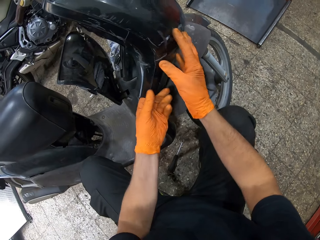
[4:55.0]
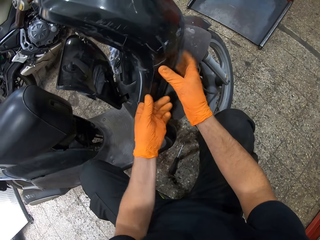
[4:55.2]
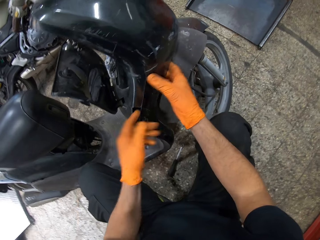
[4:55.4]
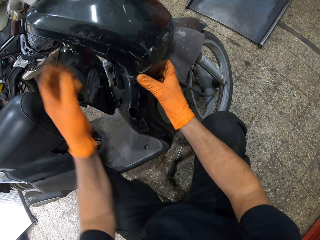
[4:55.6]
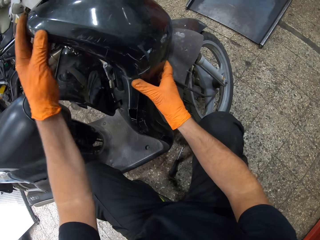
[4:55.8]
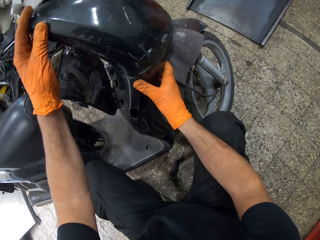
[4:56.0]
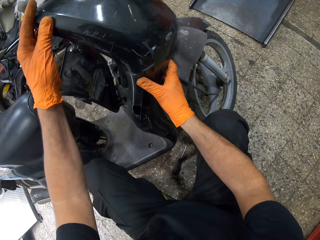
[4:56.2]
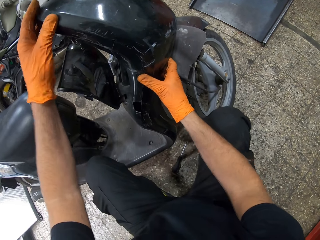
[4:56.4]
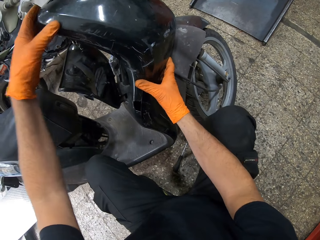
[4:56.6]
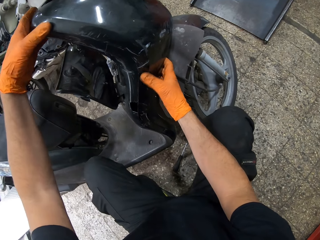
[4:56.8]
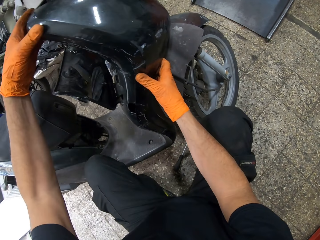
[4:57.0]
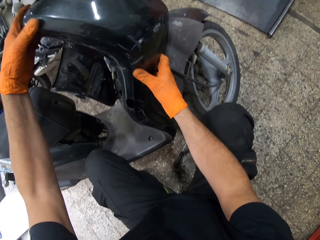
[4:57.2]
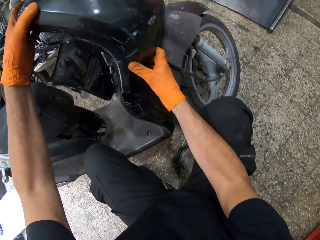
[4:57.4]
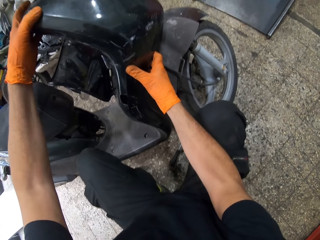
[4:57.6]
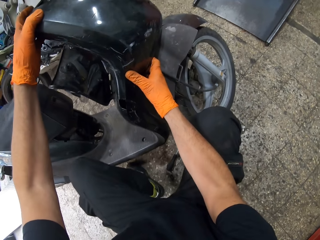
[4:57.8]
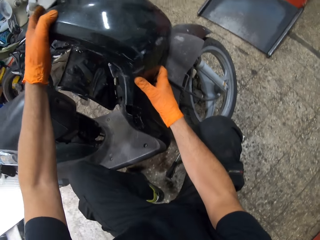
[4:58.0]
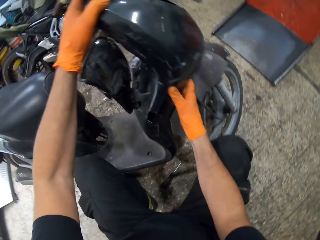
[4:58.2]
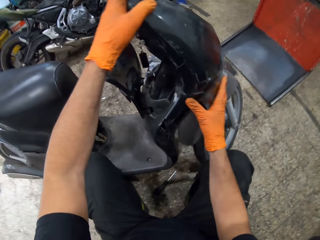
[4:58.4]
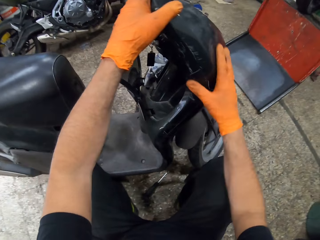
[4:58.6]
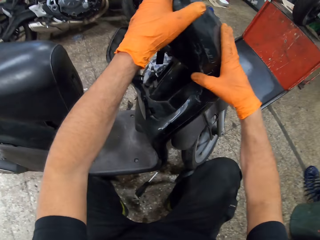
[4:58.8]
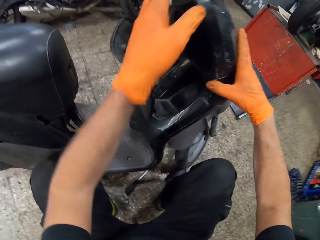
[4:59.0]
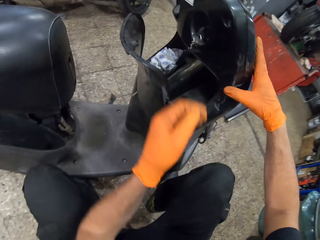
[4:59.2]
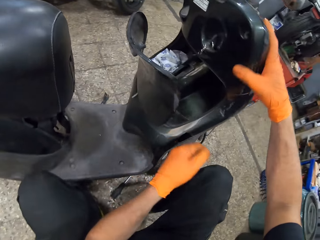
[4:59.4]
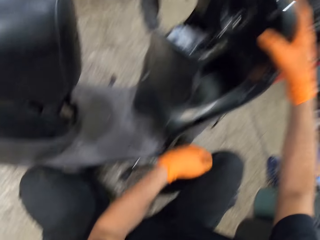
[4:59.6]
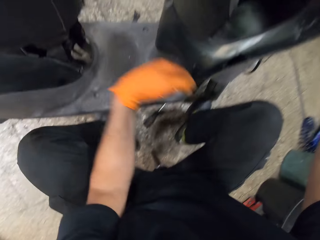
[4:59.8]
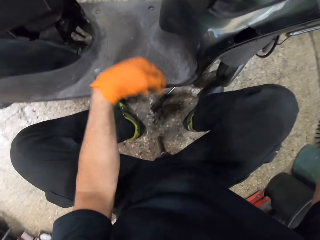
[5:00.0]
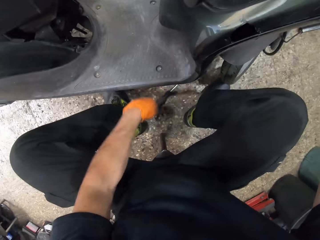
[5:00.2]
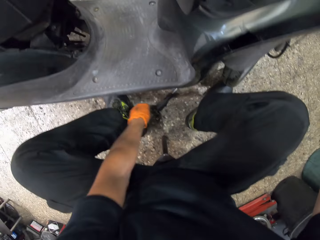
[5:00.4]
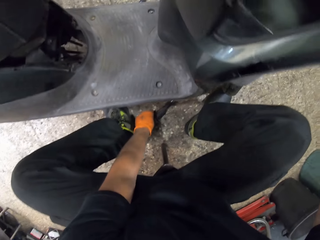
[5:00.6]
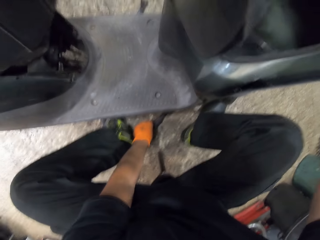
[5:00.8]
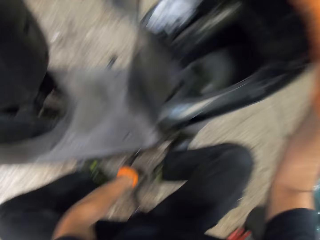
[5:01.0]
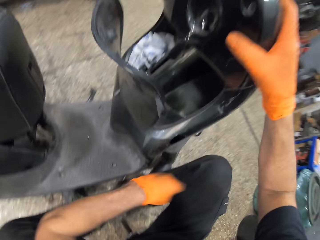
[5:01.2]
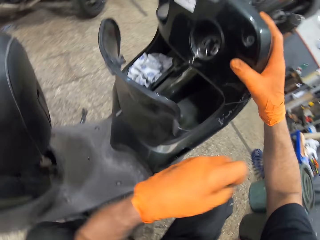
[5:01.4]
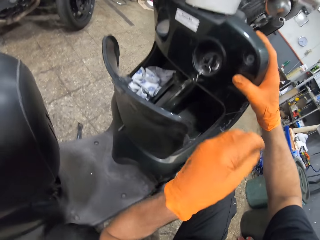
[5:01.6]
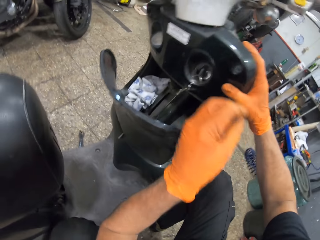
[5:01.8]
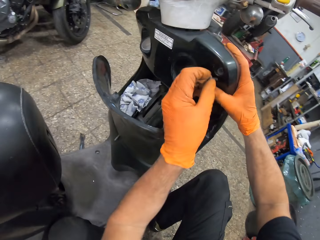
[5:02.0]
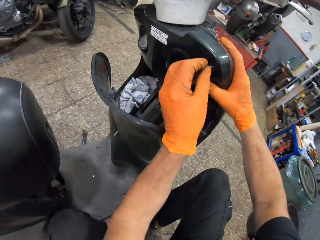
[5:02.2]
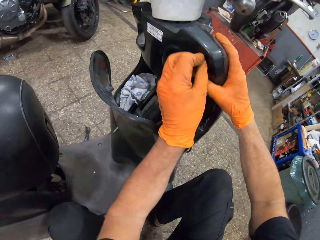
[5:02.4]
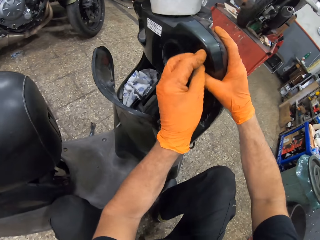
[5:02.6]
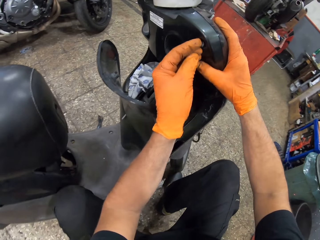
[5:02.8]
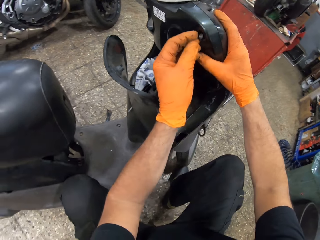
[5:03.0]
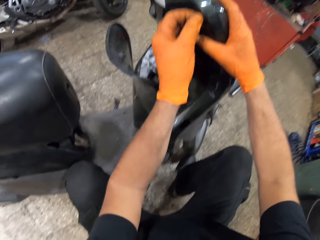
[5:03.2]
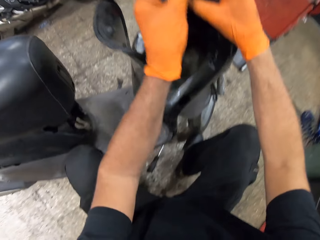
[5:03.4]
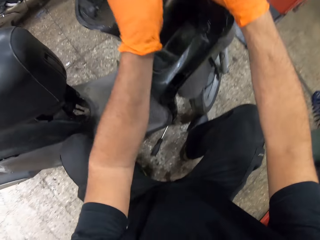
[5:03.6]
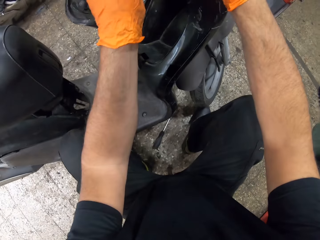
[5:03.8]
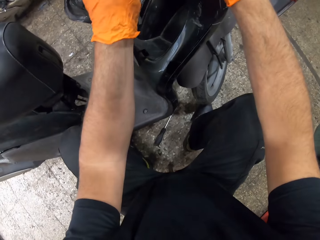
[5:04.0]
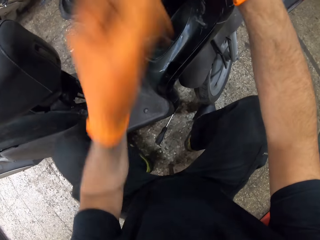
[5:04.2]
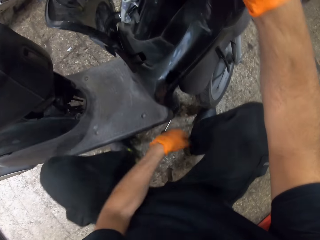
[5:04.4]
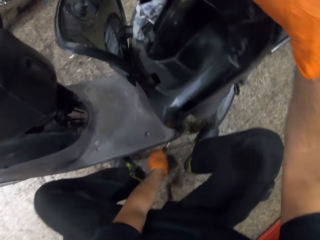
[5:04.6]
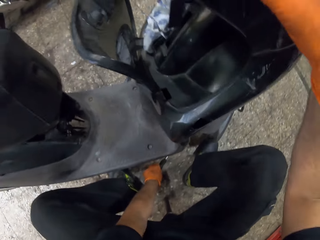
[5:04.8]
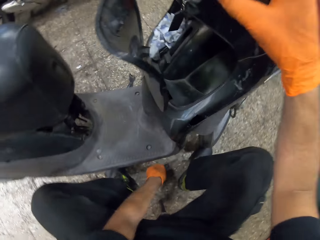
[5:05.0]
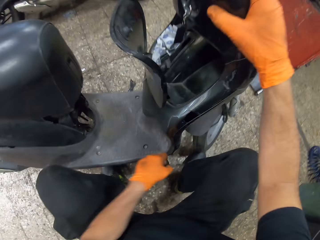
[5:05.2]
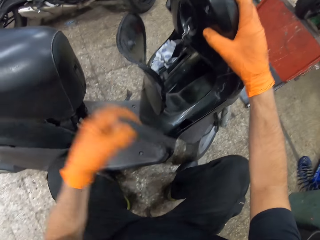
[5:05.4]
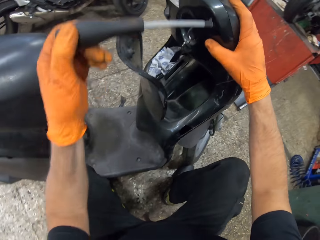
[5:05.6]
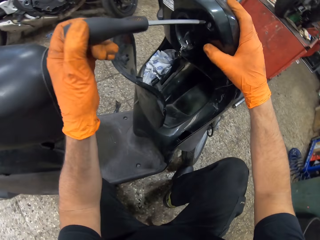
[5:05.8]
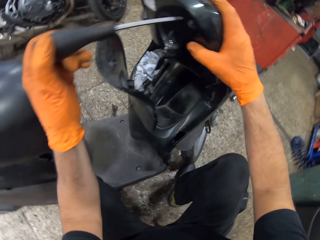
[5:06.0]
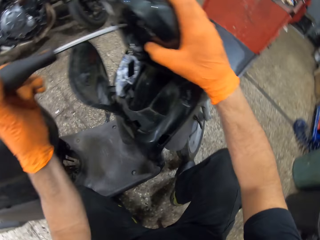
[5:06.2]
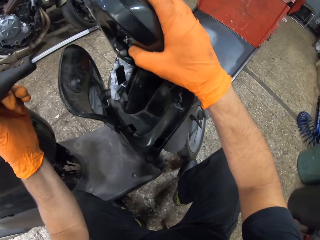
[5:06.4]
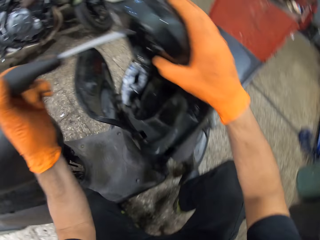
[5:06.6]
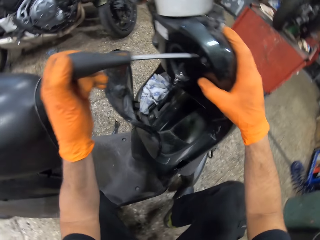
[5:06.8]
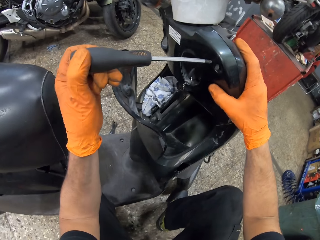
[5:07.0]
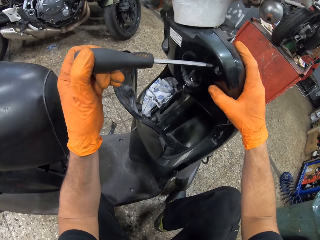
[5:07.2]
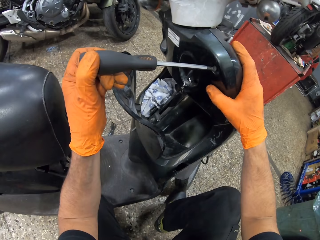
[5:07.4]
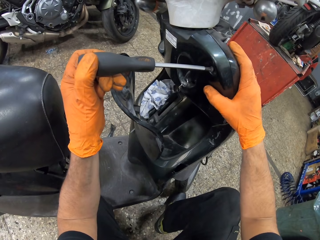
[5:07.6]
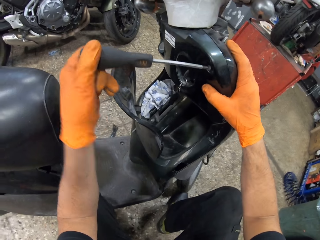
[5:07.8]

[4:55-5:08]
The camera wearer touches the scooter motorcycle's front cover with his hands. He checks the motorbike body. He picks up a bolt from the ground. He puts the bolt in the scooter motorcycle. He picks up the screwdriver from the ground.

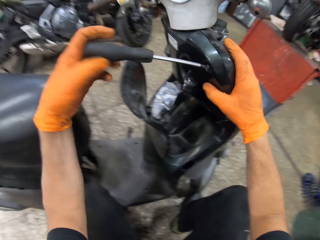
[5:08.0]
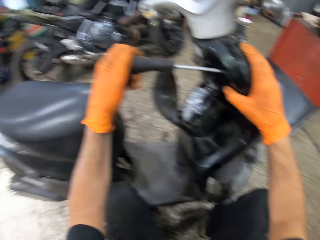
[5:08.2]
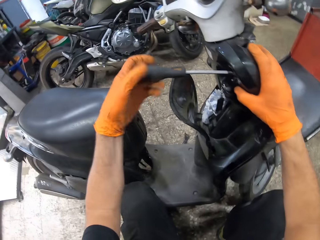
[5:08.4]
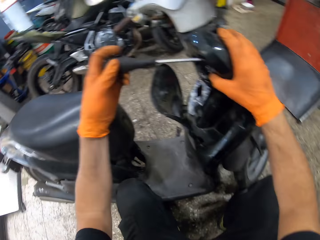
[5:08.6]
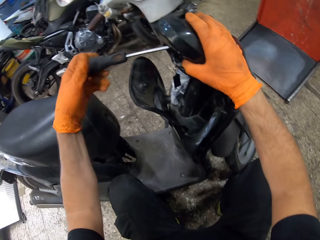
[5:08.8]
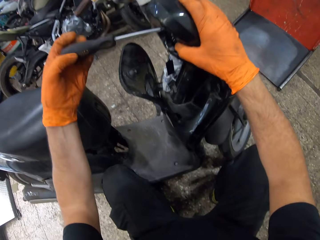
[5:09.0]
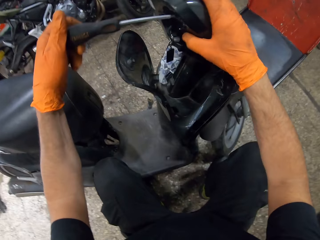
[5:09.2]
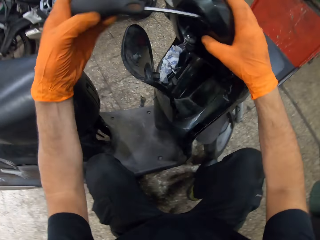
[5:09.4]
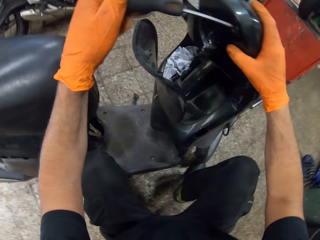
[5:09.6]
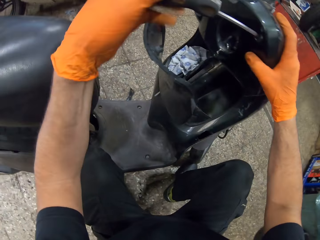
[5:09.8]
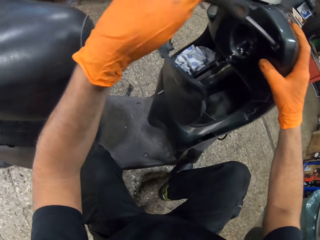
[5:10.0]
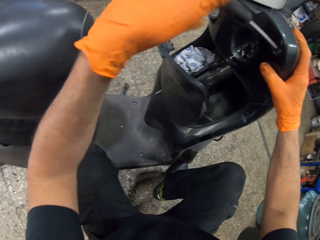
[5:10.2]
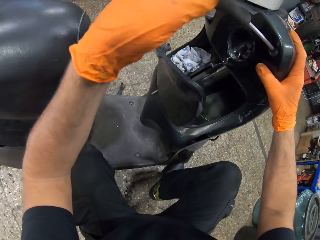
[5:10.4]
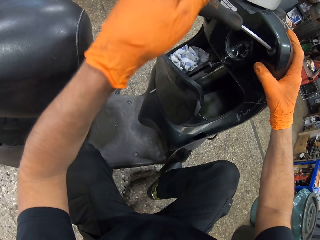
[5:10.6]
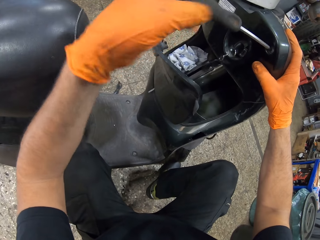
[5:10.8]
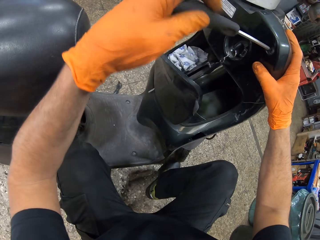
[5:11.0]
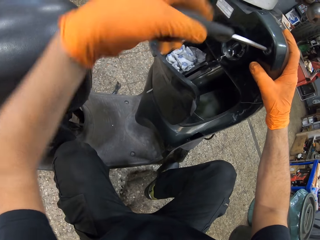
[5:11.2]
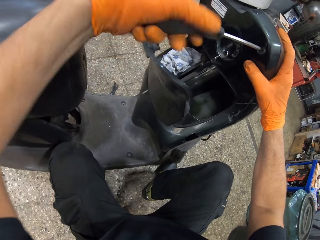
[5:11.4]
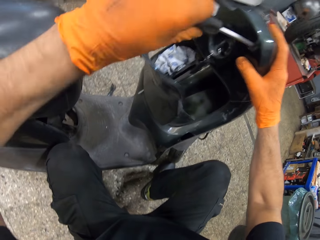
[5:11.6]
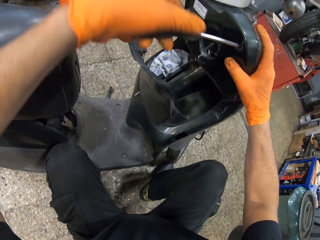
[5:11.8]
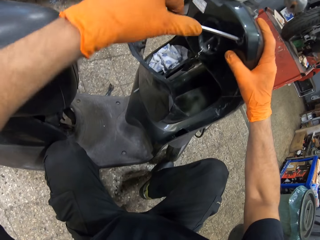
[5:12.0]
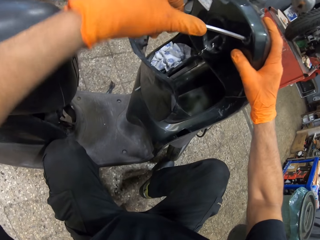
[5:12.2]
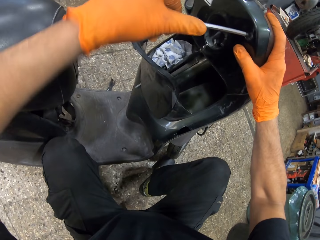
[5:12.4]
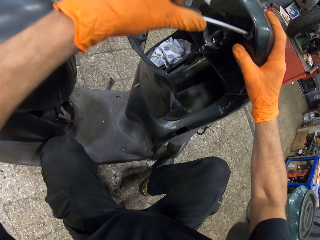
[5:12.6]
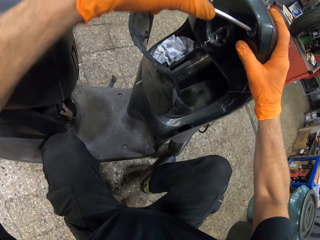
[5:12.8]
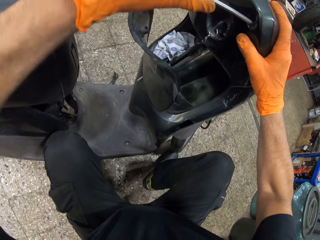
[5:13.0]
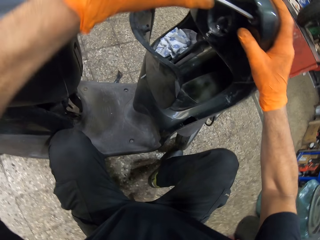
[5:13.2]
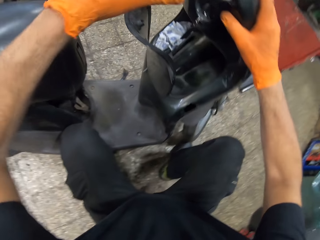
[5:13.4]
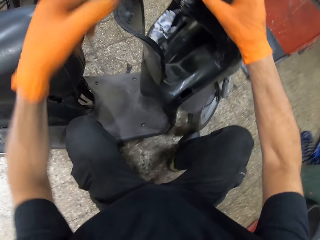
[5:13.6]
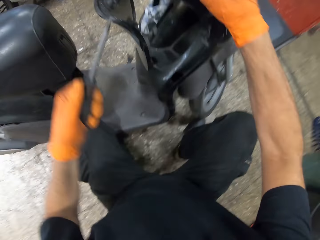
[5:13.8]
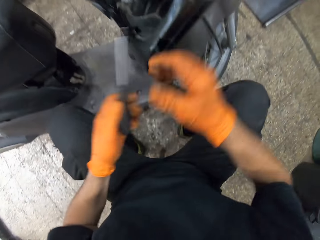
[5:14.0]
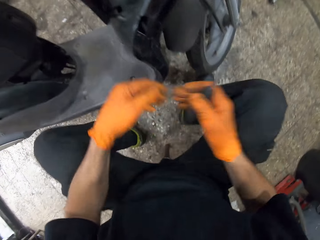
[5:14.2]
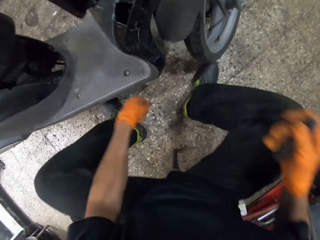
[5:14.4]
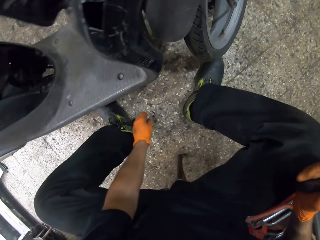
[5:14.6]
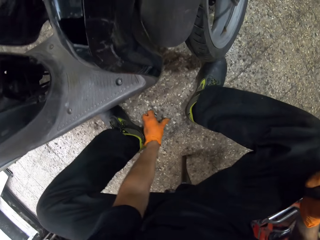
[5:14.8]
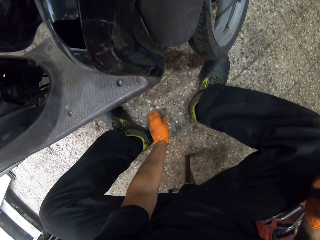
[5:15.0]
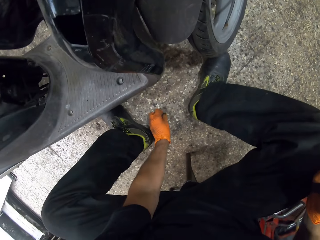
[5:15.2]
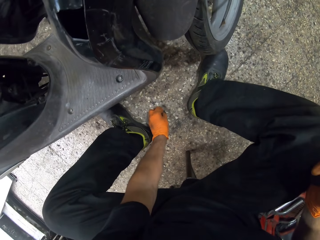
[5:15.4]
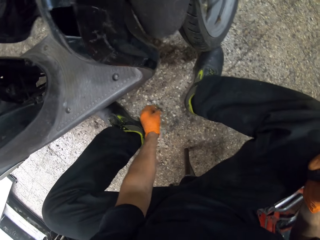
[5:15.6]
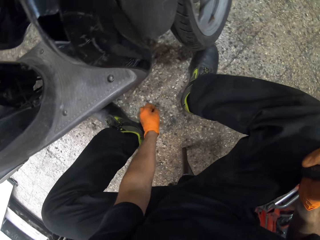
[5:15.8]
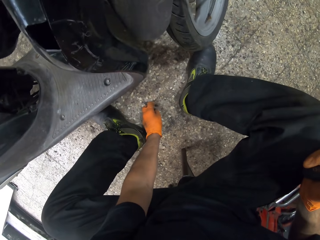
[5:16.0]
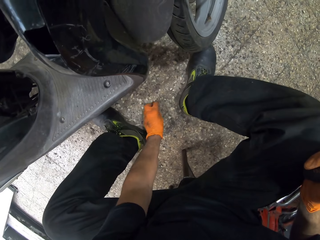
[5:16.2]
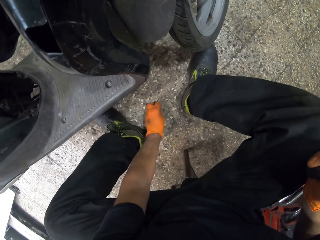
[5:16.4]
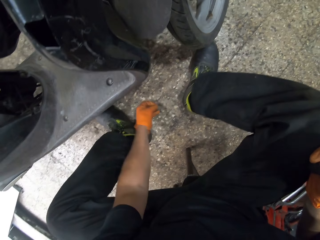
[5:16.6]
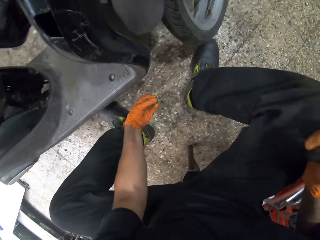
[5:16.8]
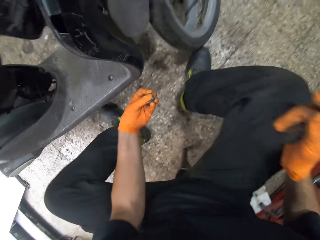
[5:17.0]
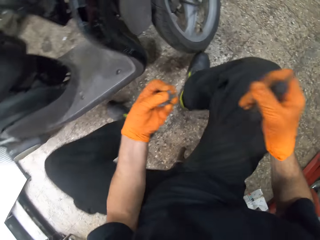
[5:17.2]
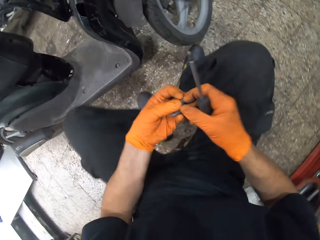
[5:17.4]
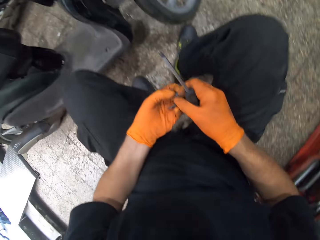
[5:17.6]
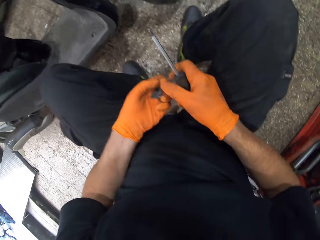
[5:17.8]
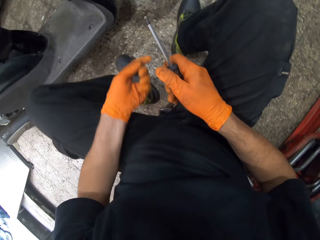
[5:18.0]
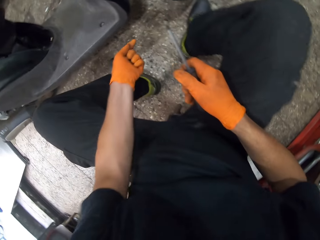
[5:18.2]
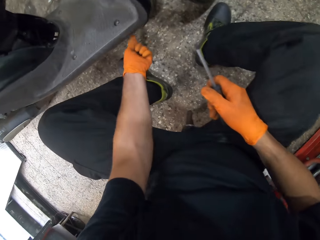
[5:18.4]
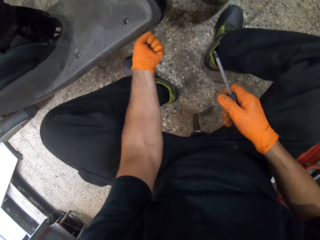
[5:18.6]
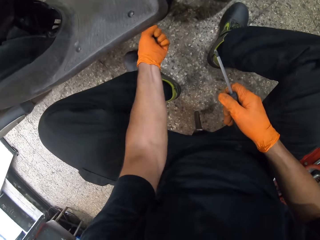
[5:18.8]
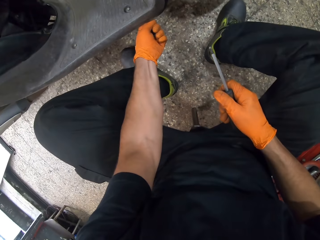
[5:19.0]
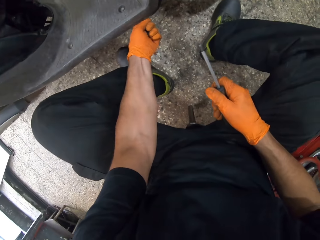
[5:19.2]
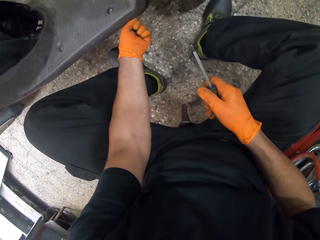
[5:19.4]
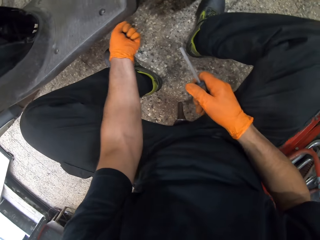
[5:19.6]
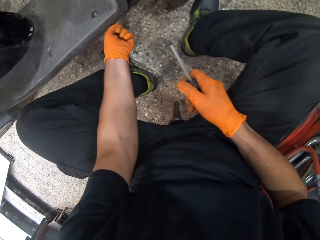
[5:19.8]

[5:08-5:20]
The camera wearer tightens the bolt to the scooter motorcycle with the screwdriver. He passes the screwdriver to his right hand. He picks up bolts from the ground. He takes a bolt with his right hand. He checks underneath the motorbike with his left hand. He puts his left hand under the scooter motorcycle.
